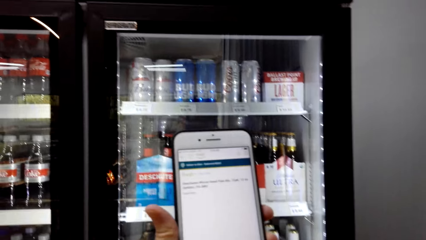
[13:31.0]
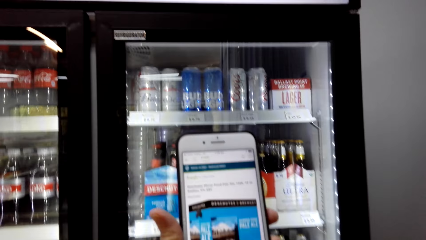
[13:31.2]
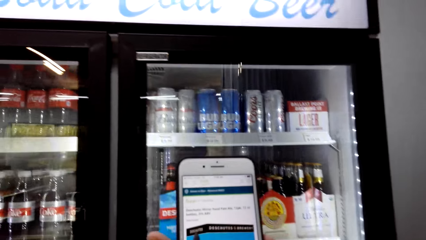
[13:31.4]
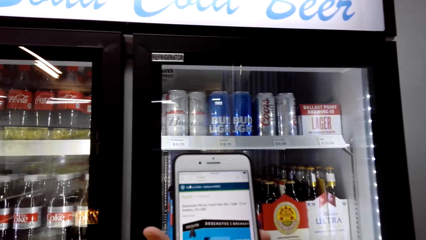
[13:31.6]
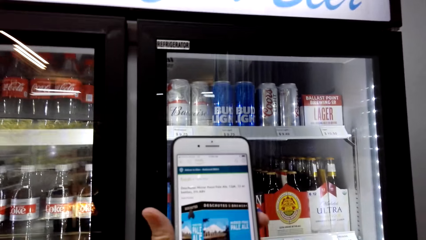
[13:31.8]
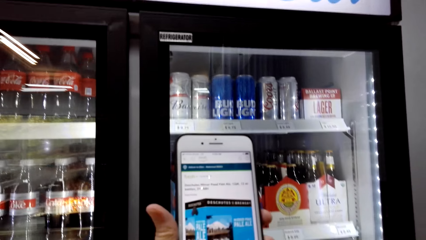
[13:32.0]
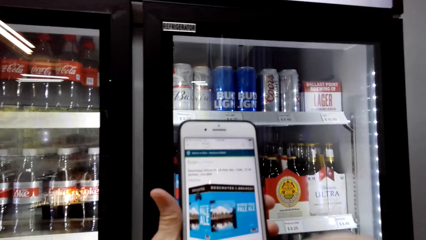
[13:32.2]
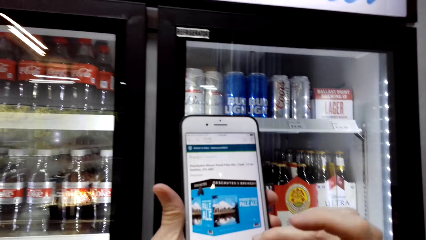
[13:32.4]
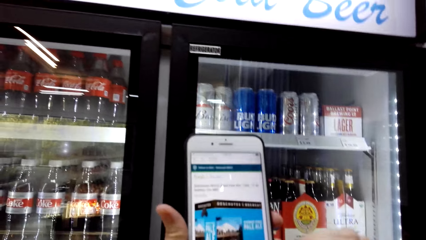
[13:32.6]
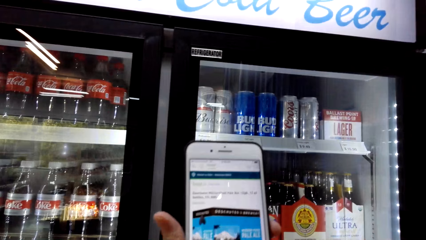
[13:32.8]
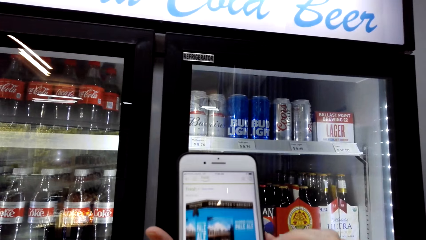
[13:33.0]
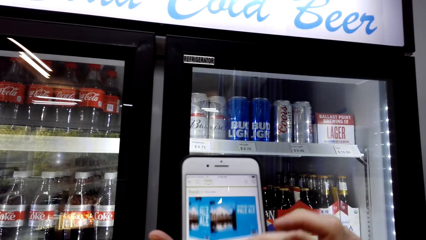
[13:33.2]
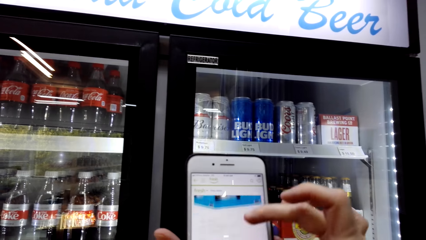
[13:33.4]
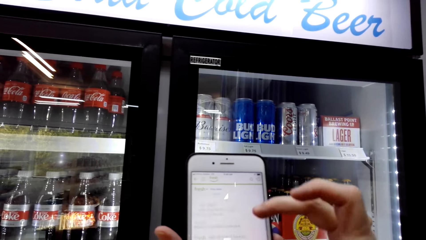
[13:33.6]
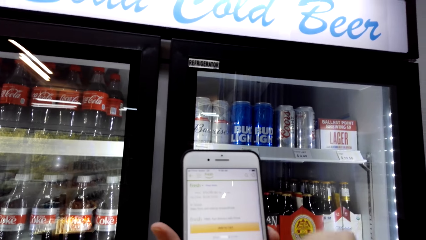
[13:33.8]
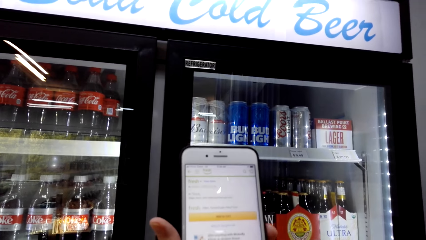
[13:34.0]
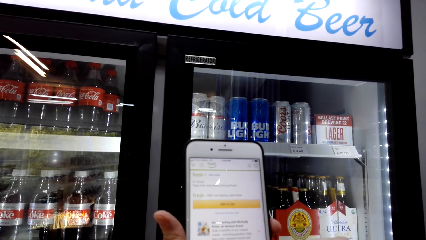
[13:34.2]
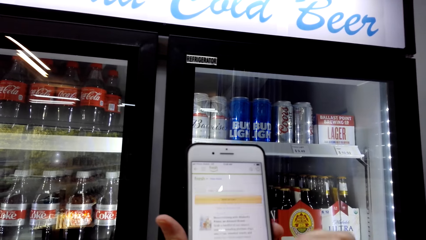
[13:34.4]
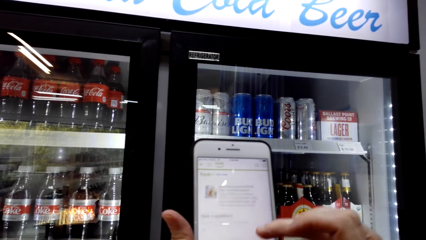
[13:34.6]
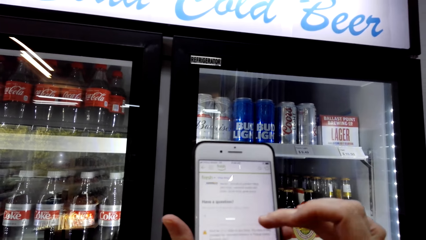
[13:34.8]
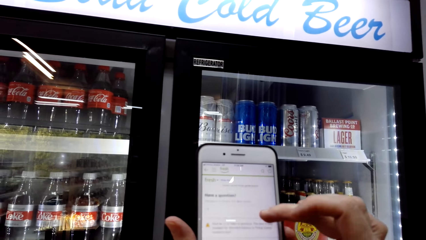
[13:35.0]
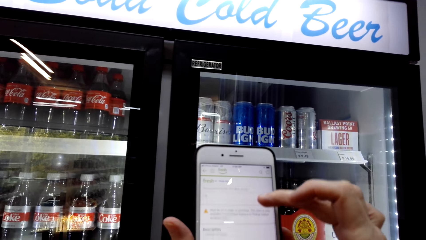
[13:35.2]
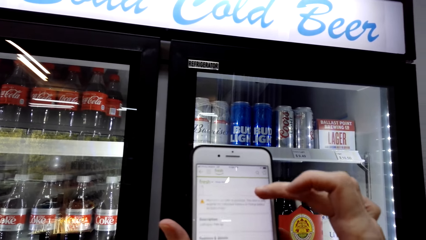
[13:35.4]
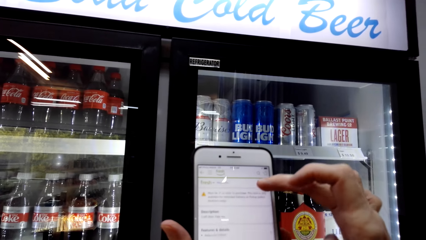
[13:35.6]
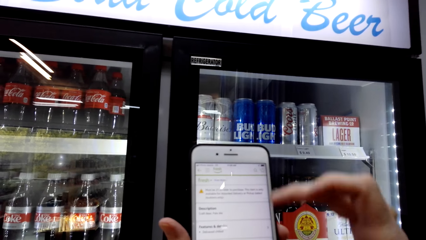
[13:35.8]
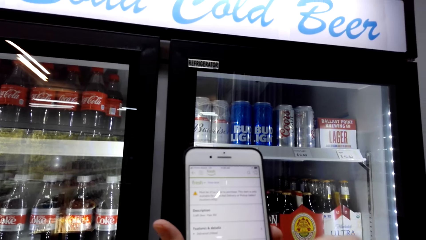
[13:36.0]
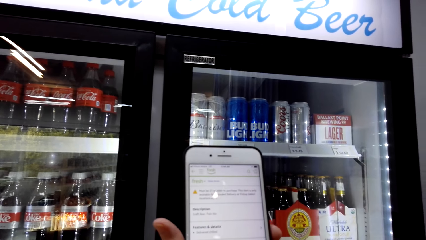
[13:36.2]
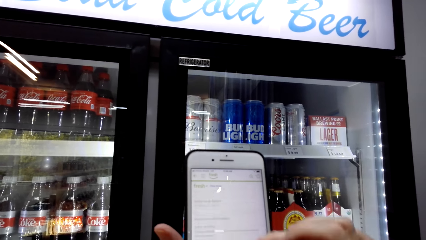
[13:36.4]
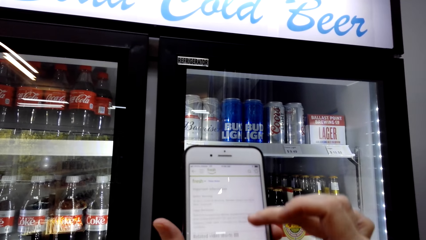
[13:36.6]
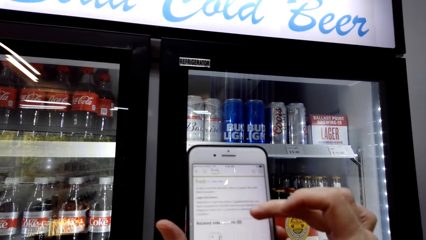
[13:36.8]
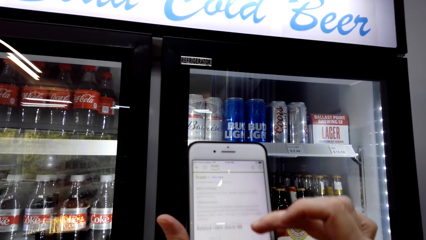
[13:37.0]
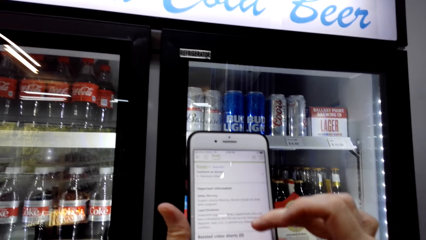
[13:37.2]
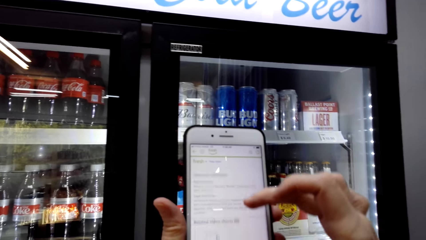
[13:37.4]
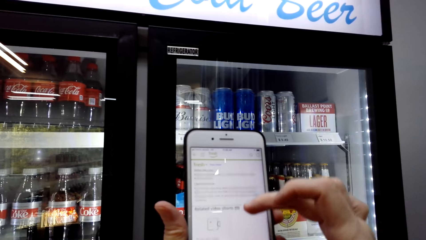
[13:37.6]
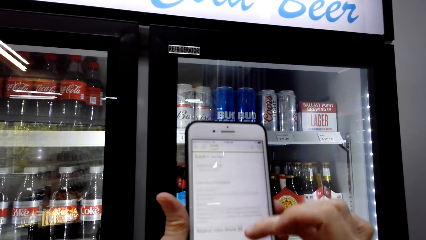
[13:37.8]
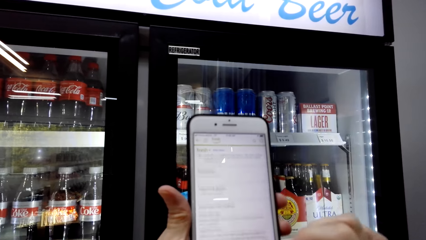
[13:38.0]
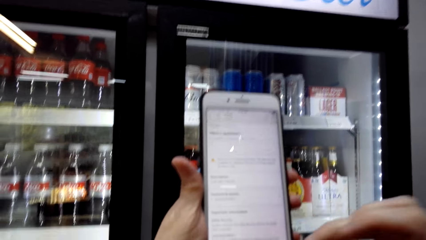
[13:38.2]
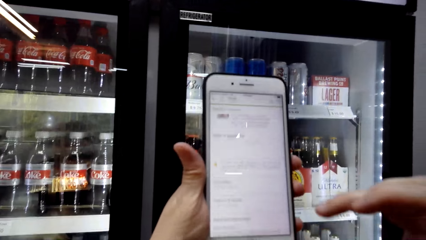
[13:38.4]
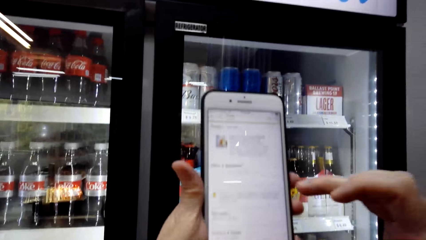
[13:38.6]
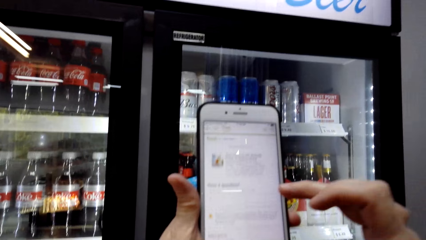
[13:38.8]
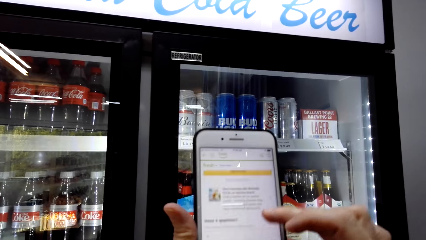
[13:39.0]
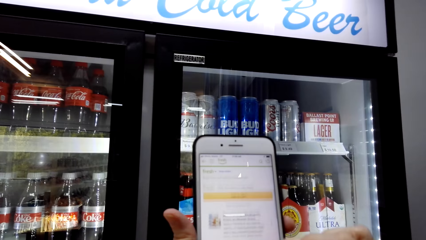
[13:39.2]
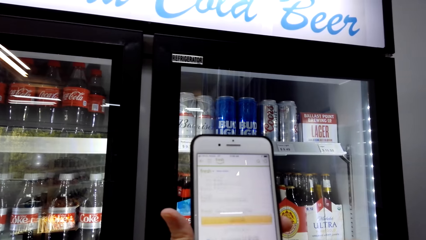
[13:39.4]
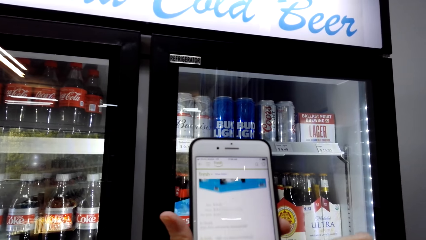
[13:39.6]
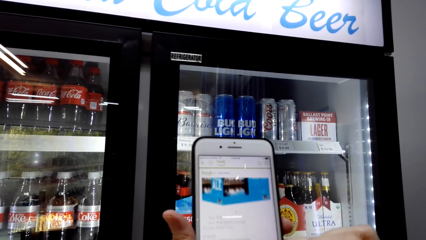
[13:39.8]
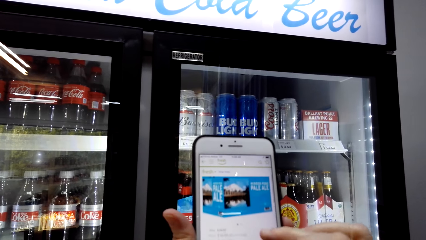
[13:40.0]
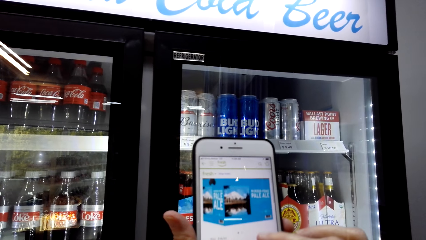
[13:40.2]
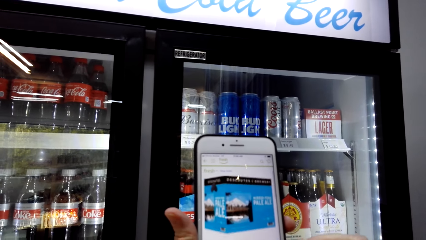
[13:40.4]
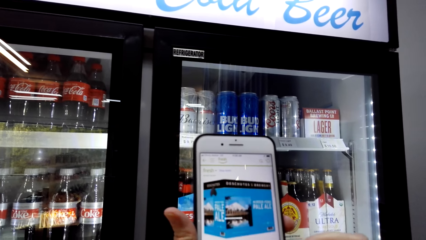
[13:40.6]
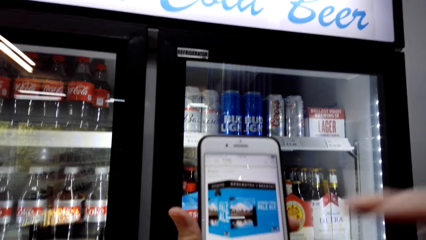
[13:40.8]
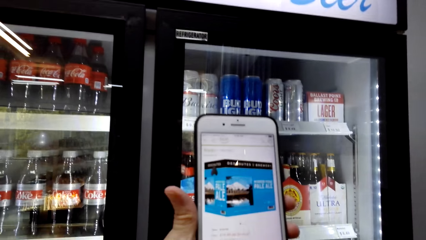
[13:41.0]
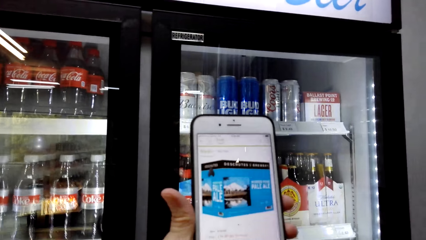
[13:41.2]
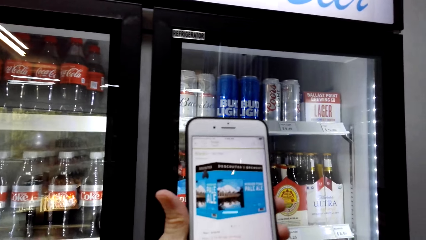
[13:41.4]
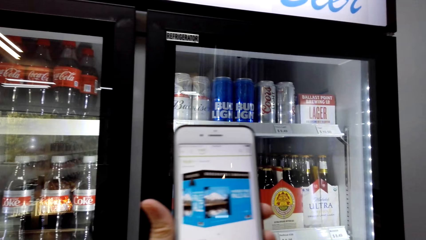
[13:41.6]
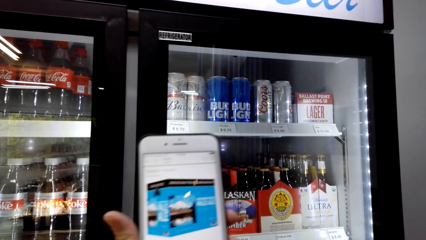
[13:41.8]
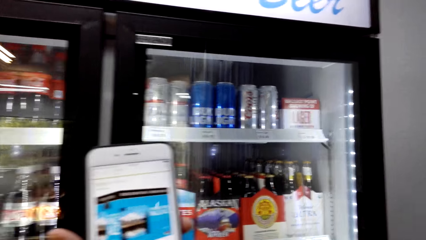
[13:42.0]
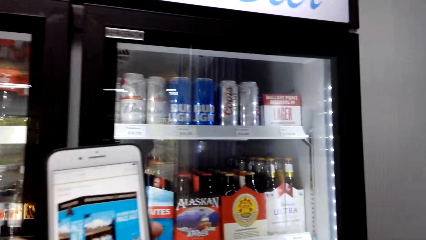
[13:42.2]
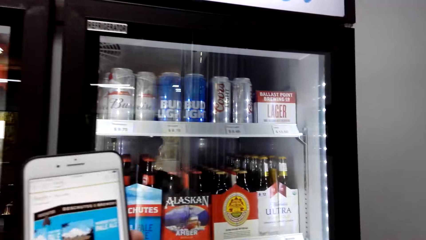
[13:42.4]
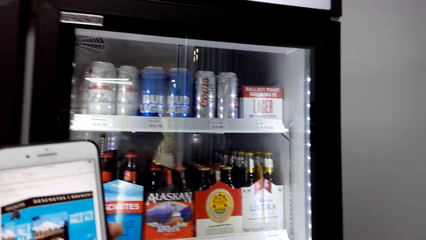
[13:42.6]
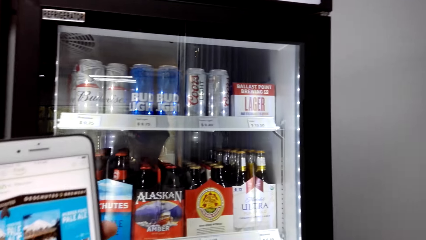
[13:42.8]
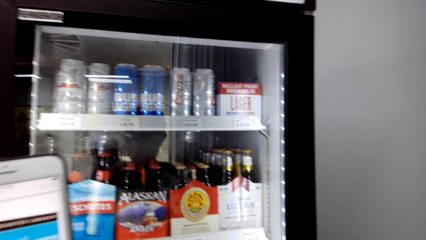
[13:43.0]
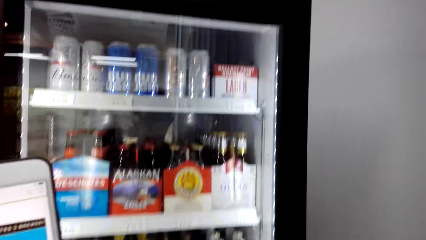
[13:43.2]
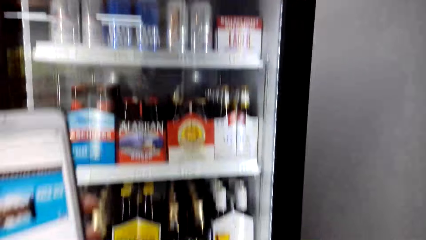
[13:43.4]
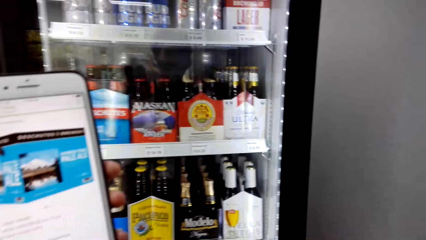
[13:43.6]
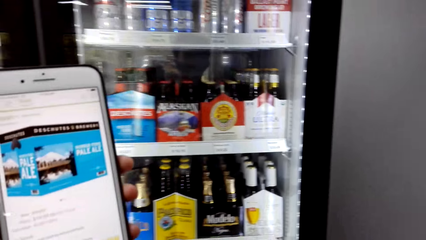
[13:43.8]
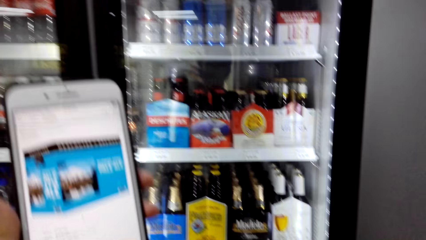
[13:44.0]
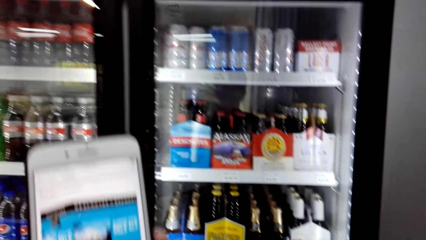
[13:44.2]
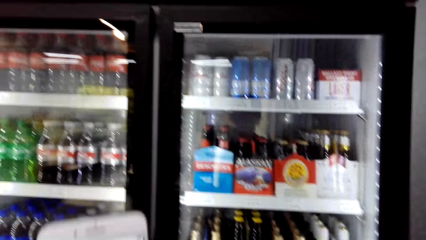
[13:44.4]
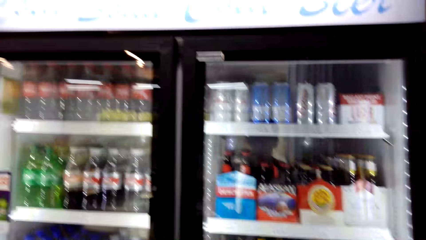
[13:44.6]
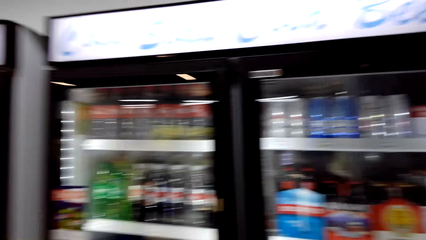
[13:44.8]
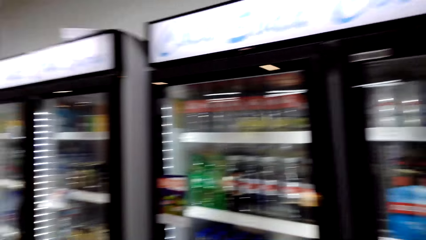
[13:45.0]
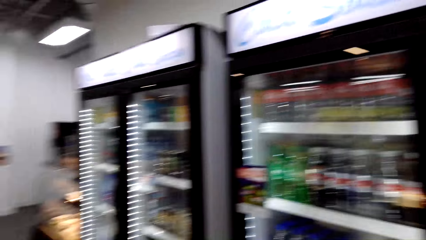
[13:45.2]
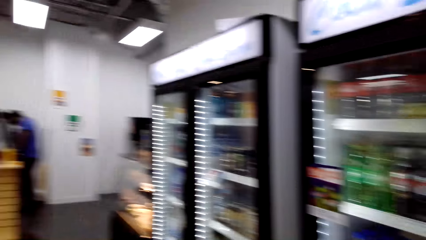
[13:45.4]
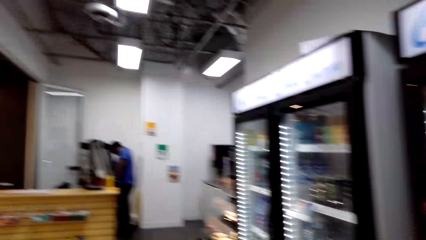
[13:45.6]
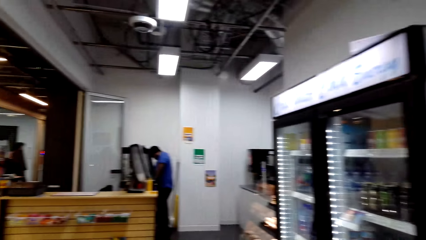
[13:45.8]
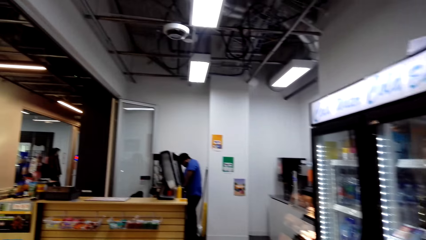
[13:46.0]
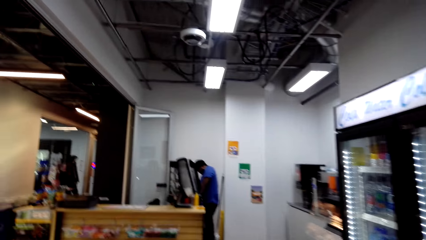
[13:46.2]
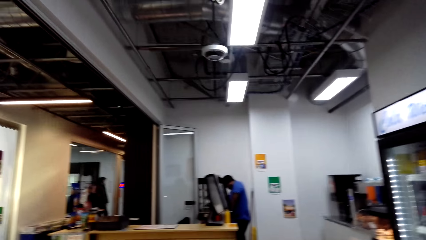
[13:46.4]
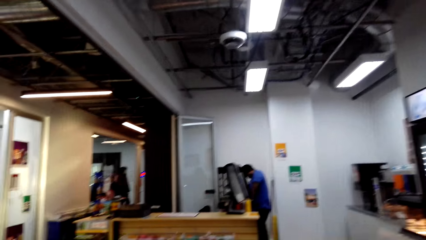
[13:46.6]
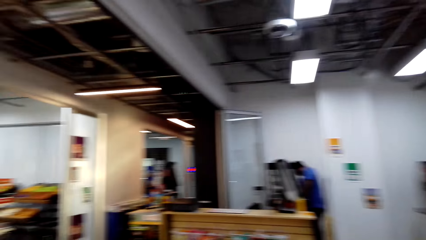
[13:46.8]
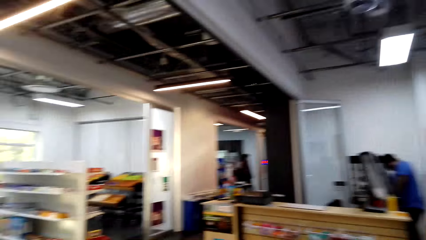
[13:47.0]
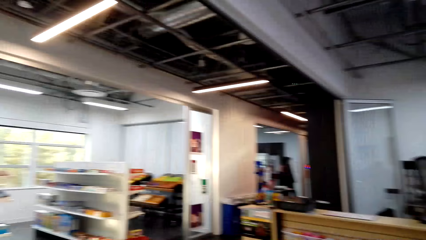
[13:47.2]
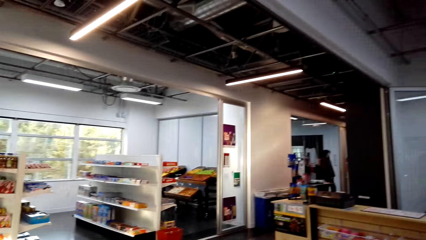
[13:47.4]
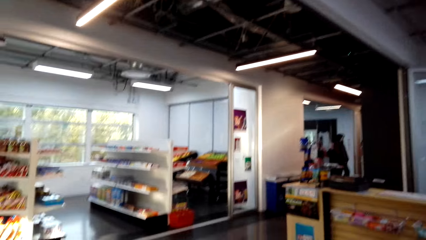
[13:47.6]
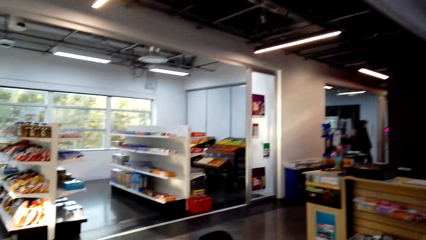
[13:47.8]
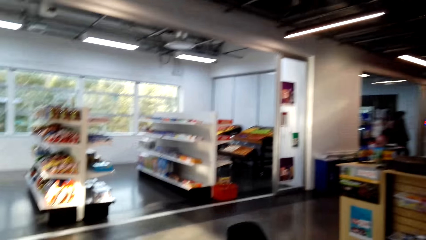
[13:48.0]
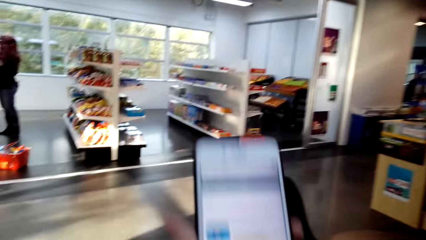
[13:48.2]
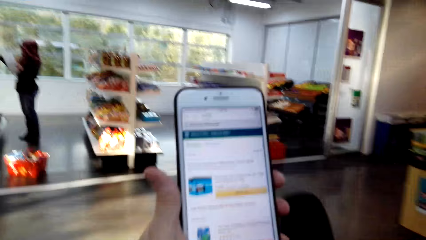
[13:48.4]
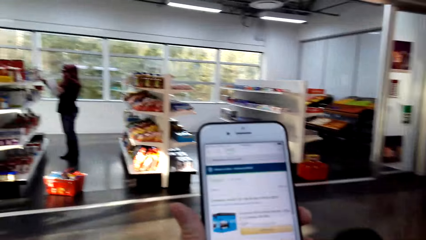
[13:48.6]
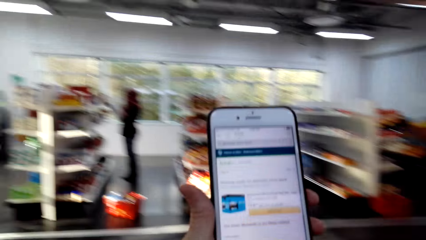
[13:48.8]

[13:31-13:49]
The camera wearer scrolls the phone. They move around the supermarket. They look around.
